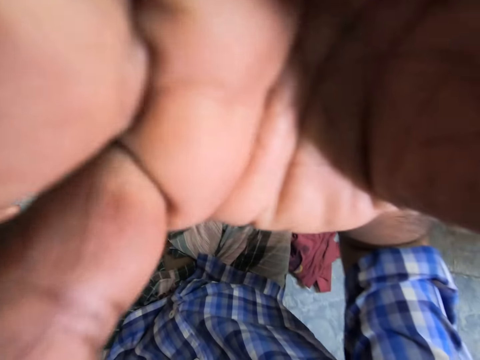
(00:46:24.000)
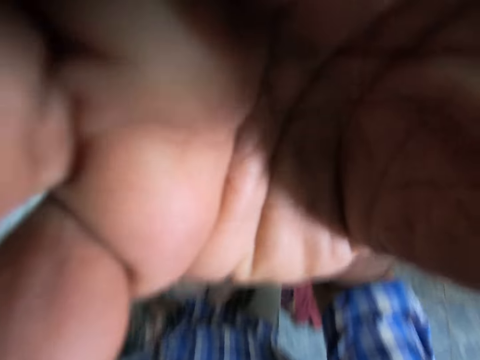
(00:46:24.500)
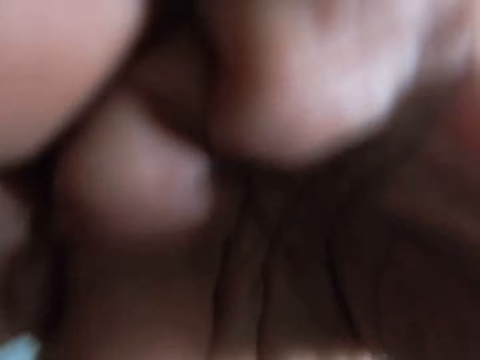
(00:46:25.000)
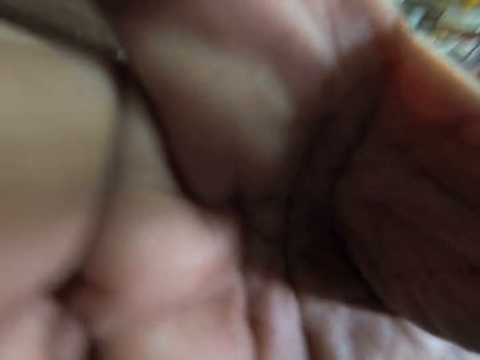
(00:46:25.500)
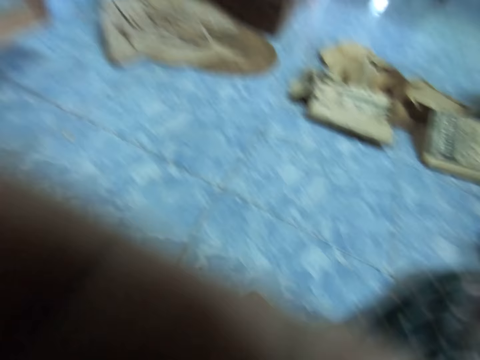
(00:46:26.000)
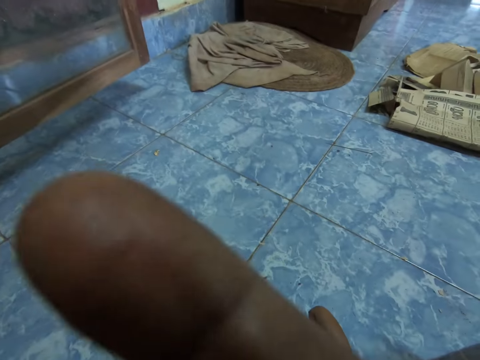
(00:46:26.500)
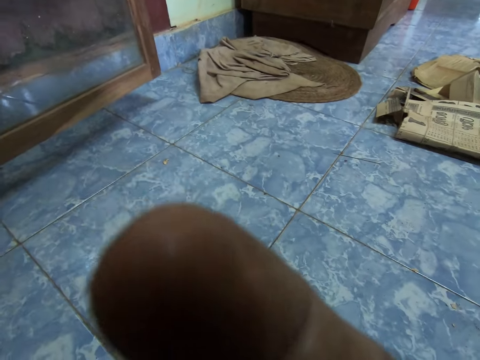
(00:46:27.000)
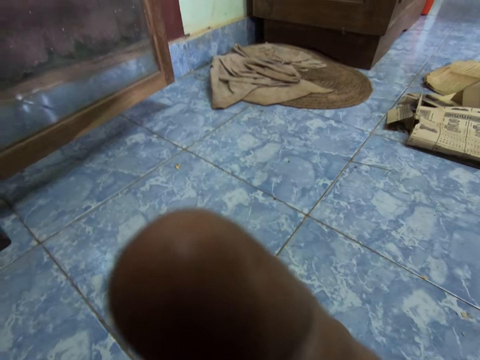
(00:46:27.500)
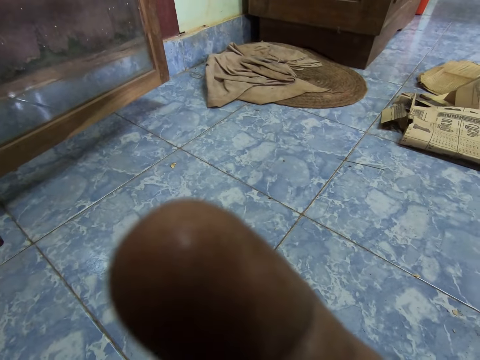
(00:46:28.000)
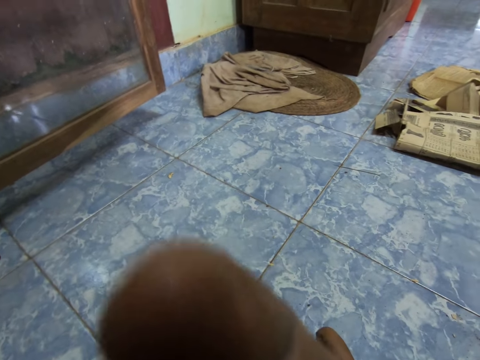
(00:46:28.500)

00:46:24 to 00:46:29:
The camera wearer adjusts the camera.
